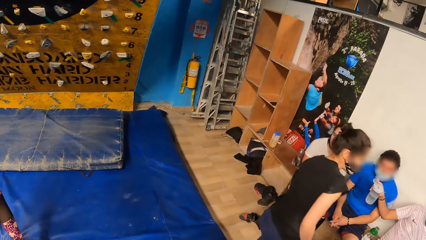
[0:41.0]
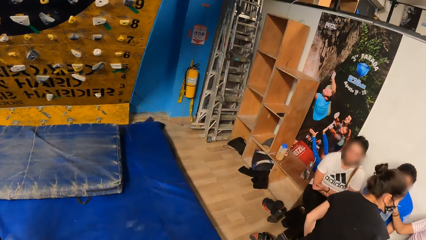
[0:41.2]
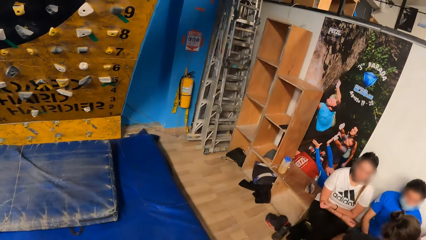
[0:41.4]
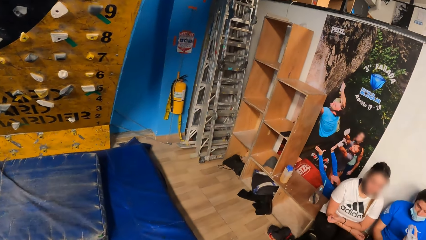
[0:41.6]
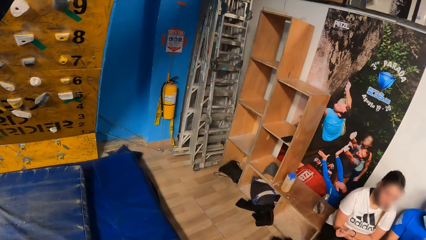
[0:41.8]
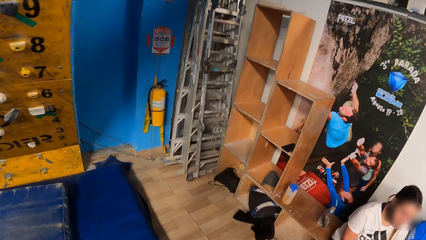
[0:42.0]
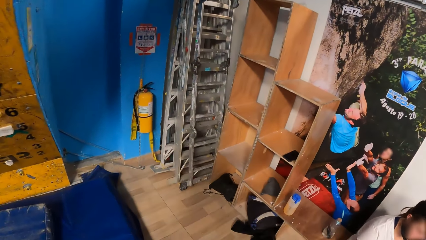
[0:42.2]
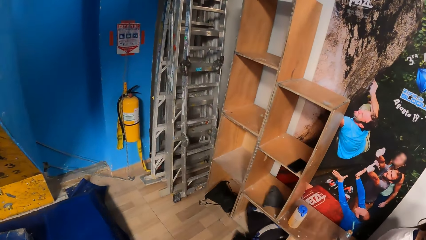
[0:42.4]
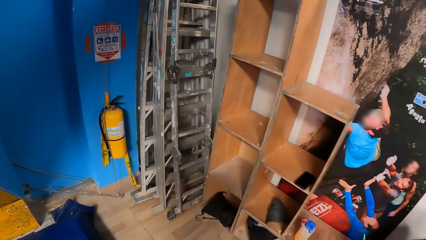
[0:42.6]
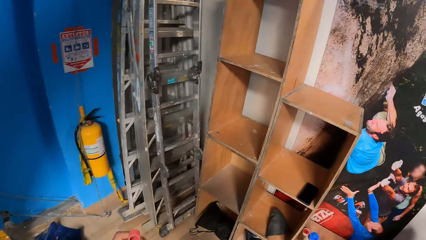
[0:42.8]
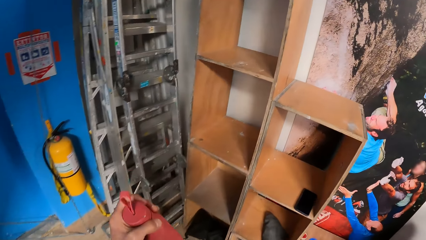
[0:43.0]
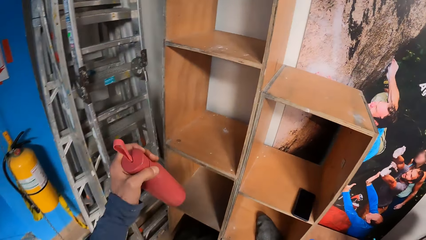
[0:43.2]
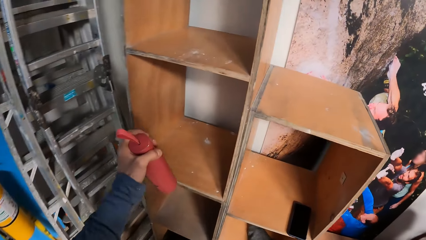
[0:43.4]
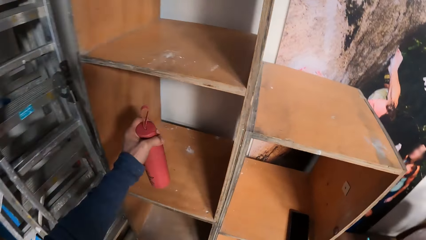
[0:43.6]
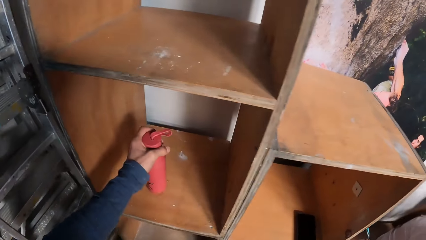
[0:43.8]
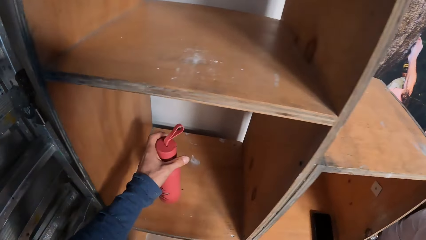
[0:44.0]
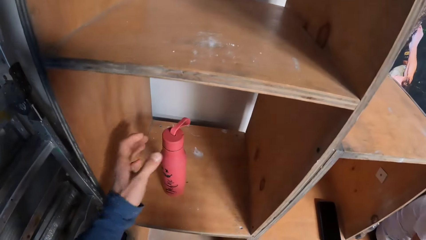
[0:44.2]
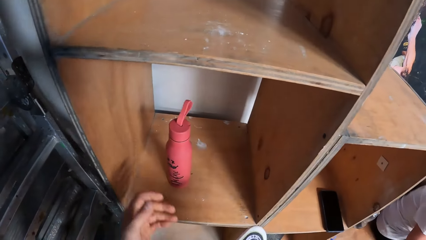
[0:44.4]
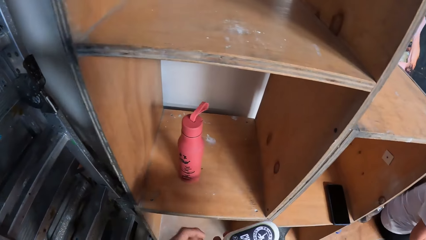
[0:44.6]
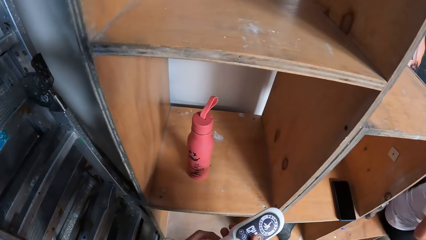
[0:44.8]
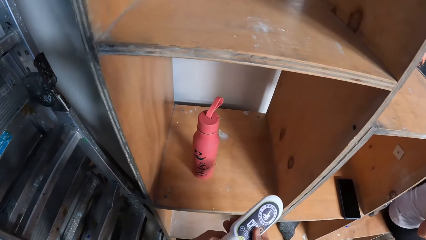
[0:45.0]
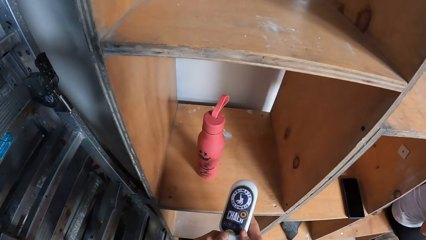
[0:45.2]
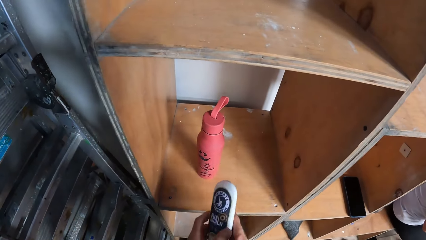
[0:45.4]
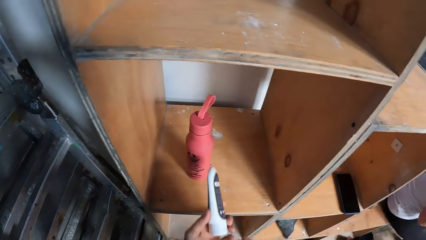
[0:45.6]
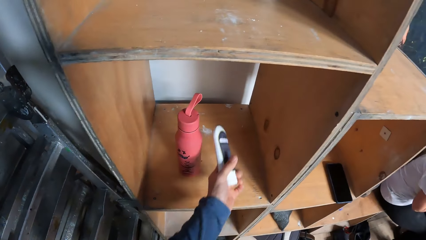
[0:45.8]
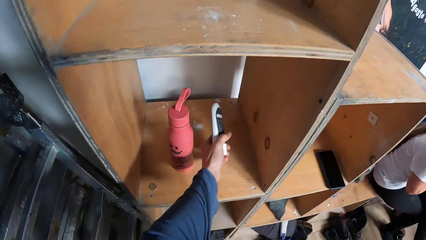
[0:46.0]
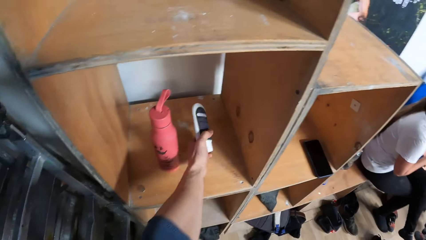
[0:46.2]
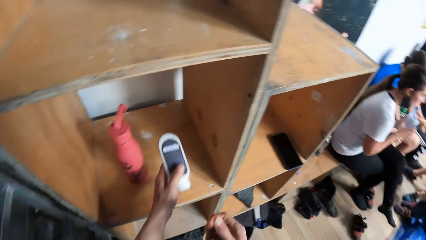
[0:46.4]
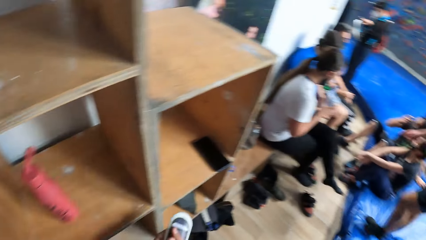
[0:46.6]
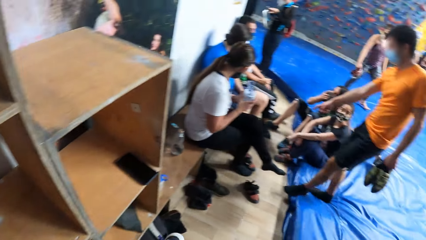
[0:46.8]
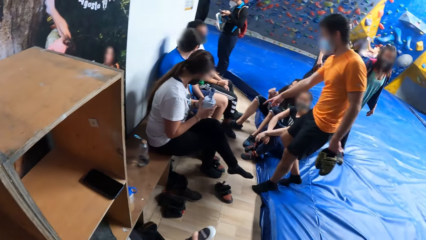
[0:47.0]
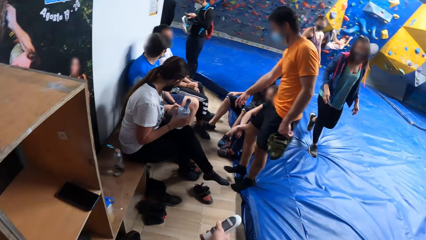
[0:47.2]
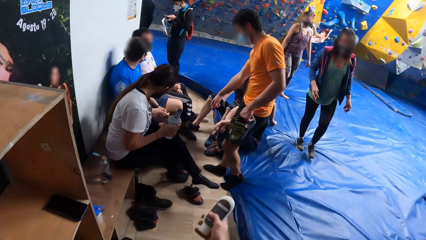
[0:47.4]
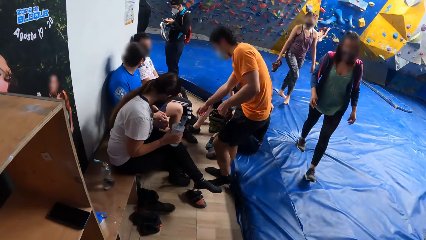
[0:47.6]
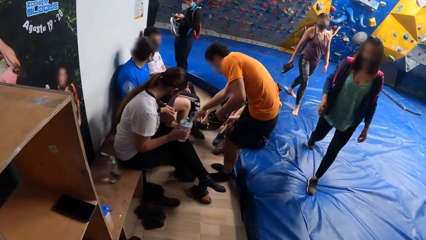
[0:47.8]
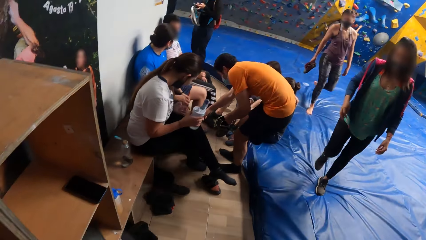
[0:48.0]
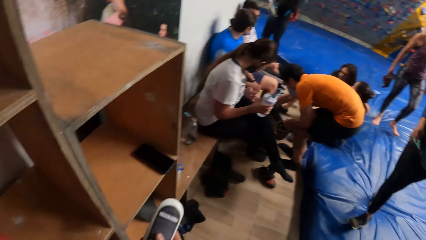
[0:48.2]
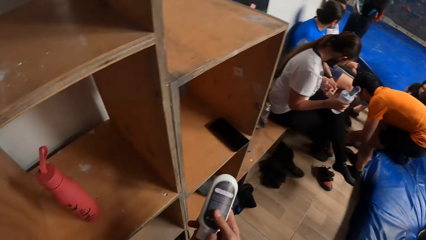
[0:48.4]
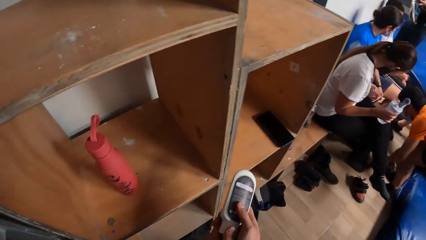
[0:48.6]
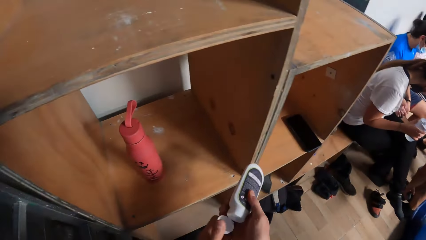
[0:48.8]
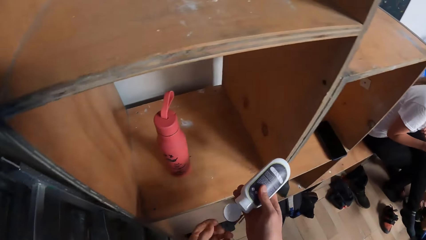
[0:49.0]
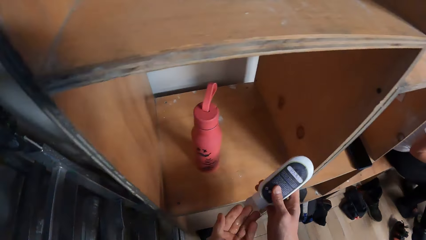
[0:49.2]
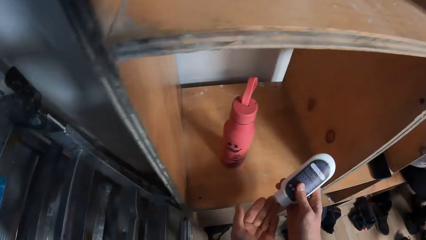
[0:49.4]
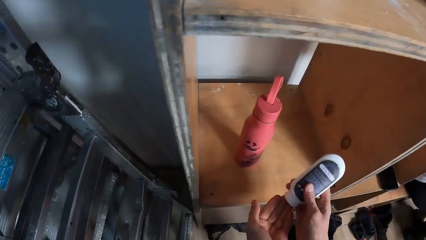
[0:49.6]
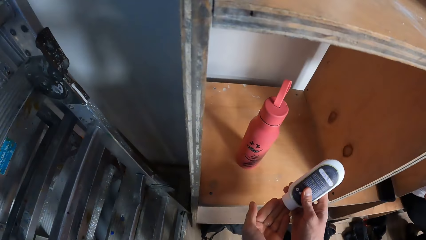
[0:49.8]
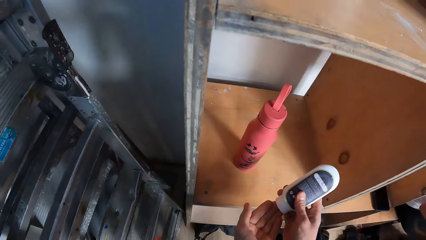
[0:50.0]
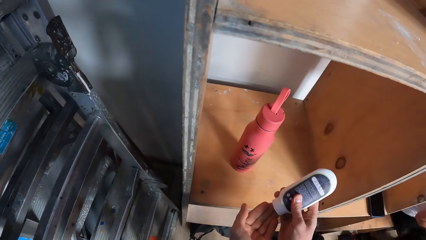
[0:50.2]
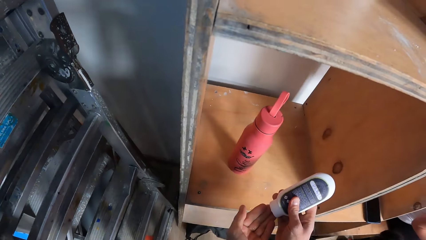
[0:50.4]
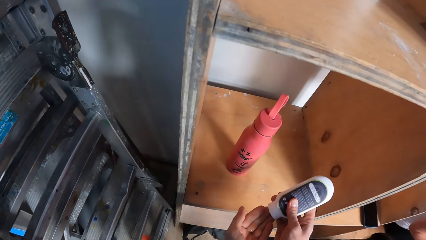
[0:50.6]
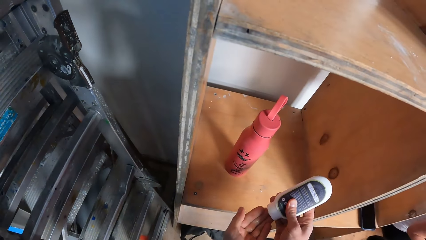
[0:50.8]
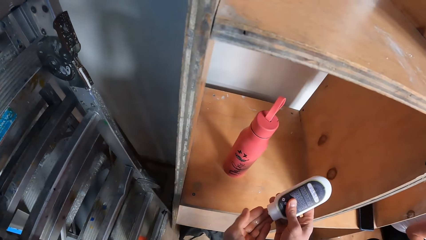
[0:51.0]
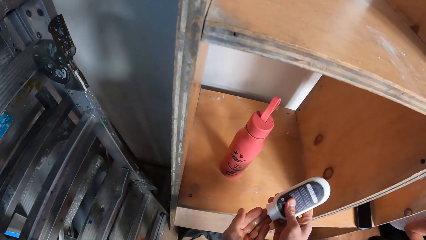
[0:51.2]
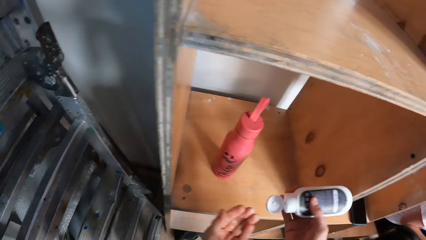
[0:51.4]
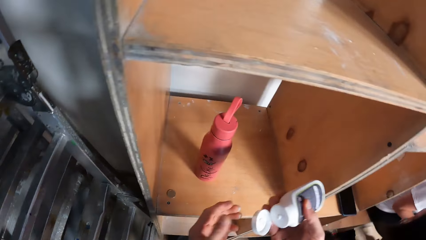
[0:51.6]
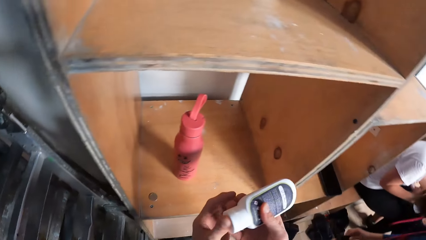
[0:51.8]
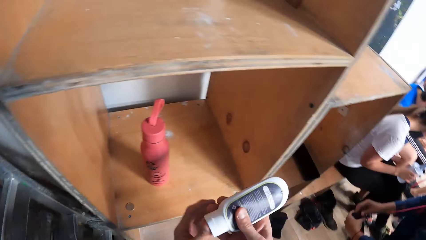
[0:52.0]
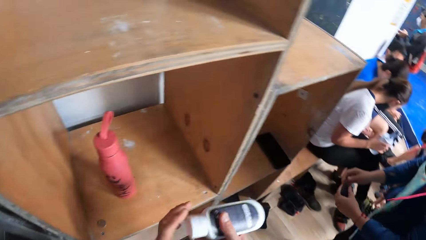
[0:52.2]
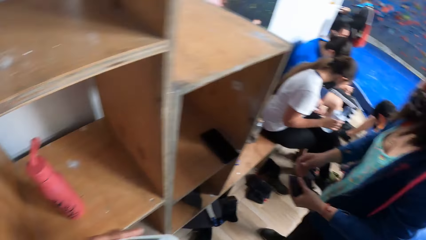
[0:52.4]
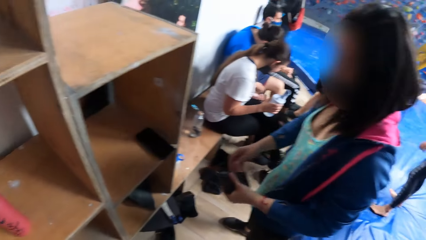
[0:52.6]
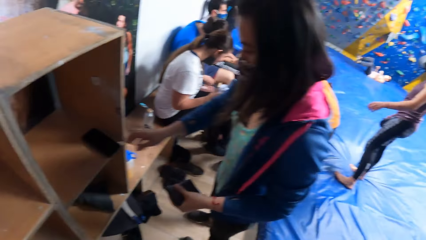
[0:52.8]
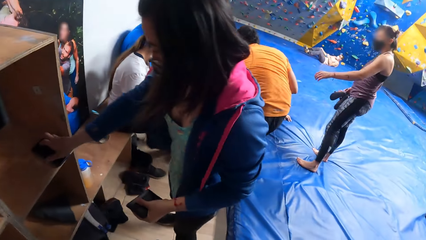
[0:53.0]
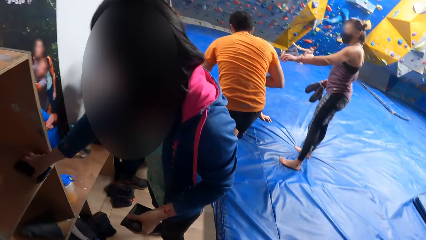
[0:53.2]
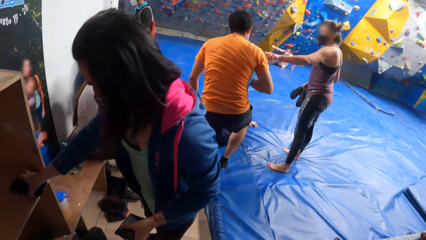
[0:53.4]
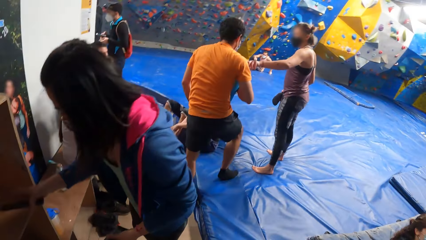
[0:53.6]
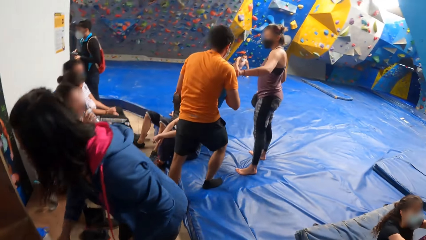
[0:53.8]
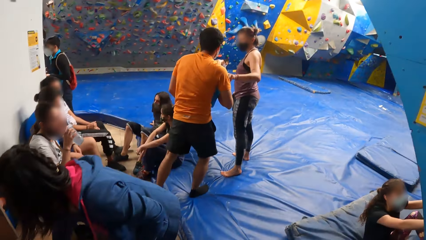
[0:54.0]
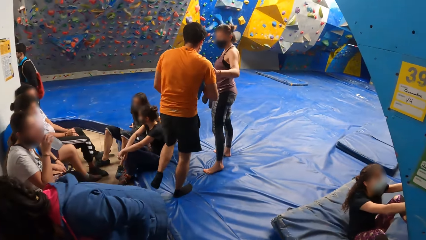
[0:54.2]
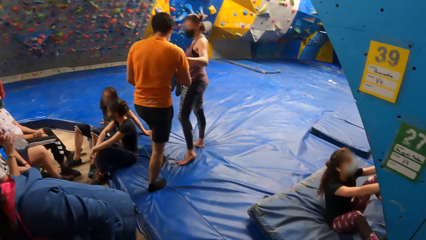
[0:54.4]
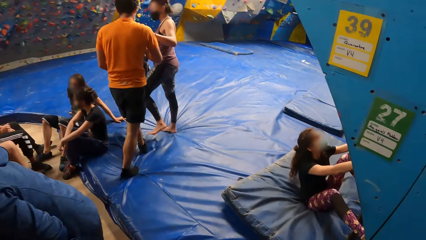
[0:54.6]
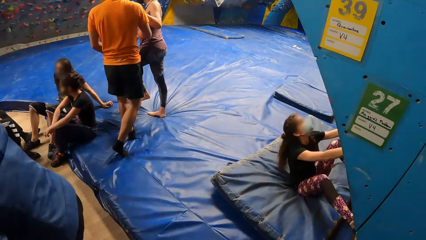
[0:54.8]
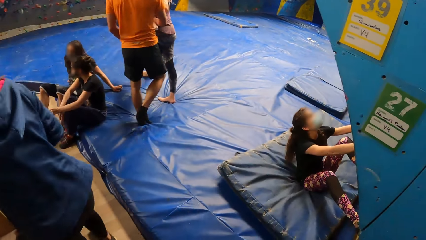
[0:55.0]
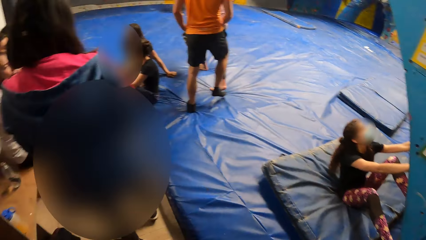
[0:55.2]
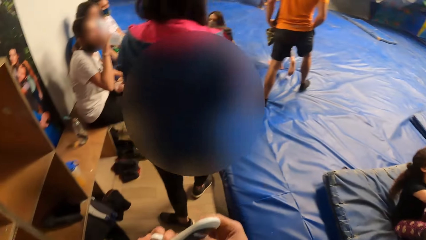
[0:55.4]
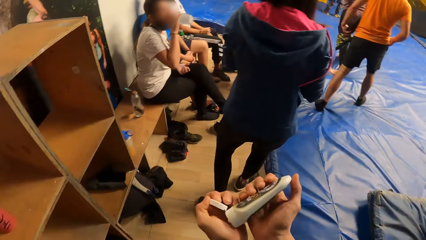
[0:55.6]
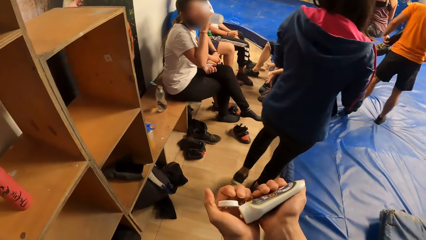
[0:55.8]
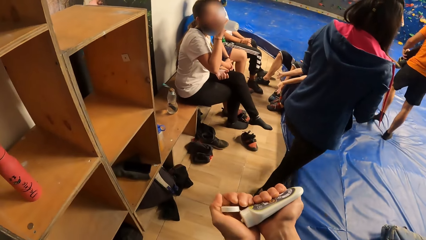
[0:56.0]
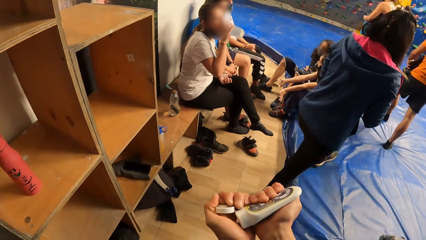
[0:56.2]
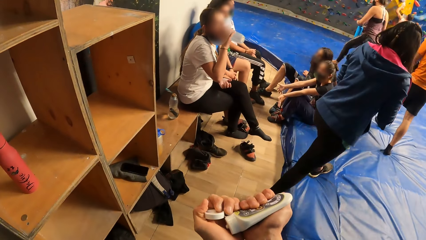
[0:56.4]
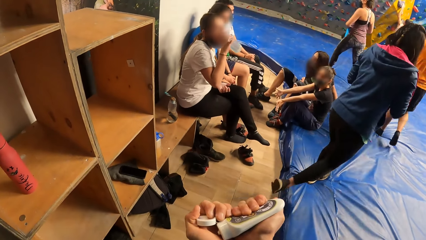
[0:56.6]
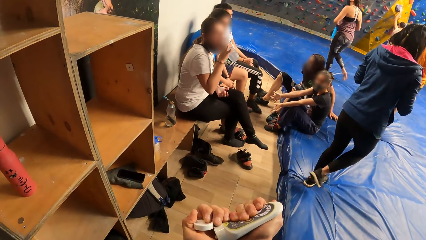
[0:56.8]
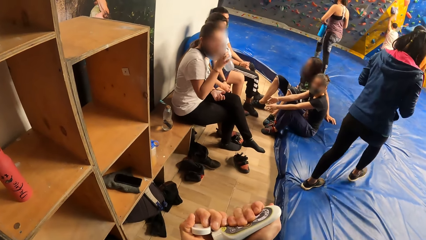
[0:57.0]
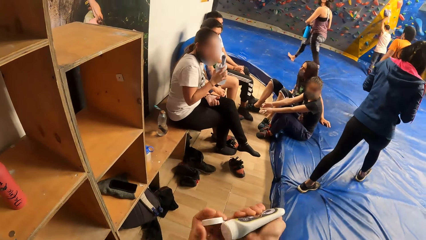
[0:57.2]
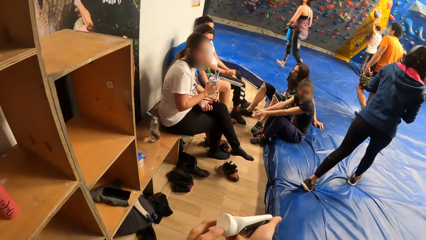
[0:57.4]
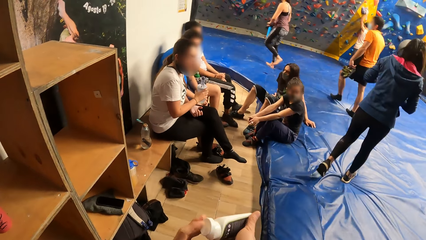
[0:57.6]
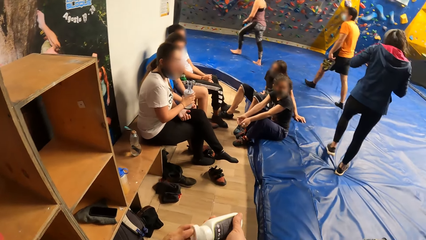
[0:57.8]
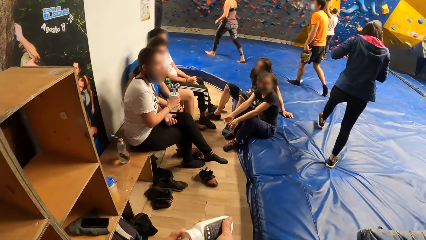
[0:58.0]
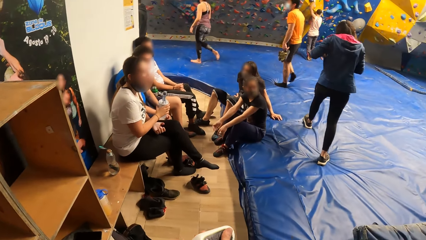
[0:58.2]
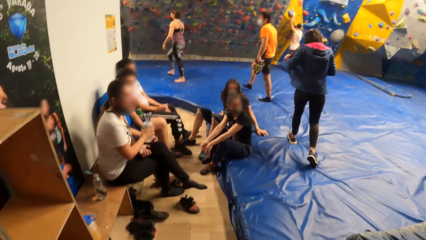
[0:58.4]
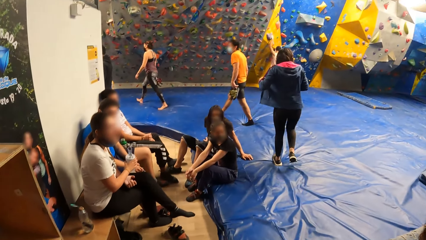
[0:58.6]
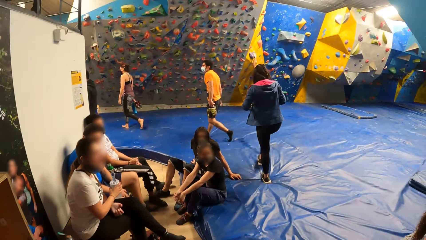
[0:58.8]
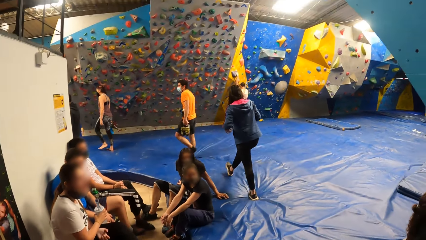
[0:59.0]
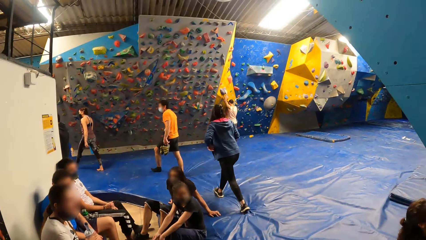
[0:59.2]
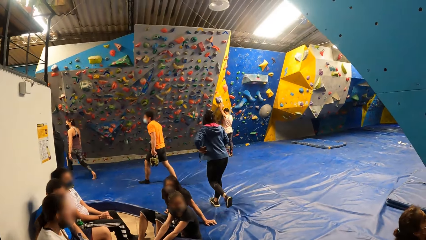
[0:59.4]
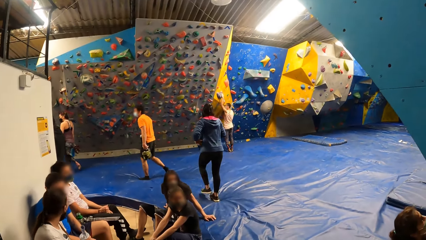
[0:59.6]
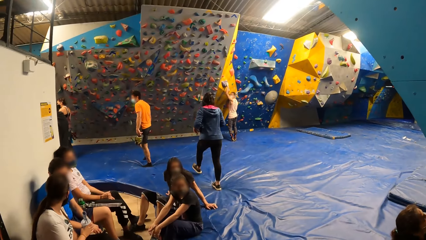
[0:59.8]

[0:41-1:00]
The camera wearer places a water bottle in a wooden cupboard with his left hand. He stretches a lotion towards the wooden cupboard with his left hand. He pulls up the sleeves. He opens the lotion. He presses the lotion on his left hand with his right hand. He closes the lotion with his left hand. A woman picks a wallet from the wooden cupboard with her right hand. The camera wearer turns to the right. The woman walks away from the camera wearer. The camera wearer presses the lotion on his left hand with his right hand. He closes the lotion.
